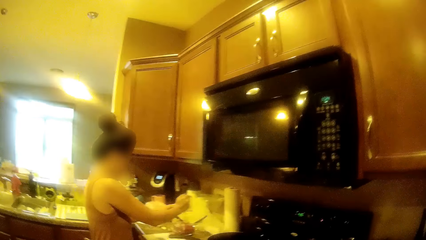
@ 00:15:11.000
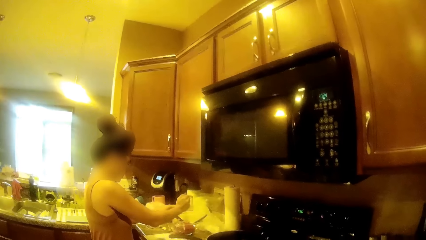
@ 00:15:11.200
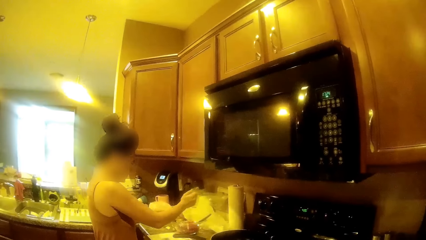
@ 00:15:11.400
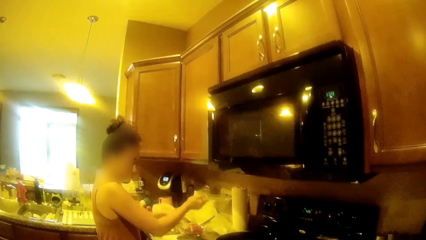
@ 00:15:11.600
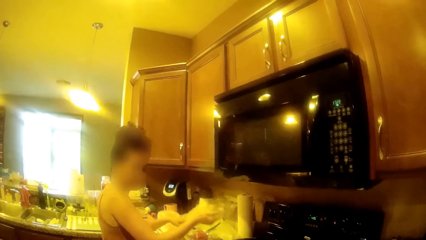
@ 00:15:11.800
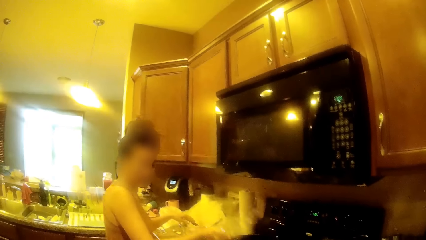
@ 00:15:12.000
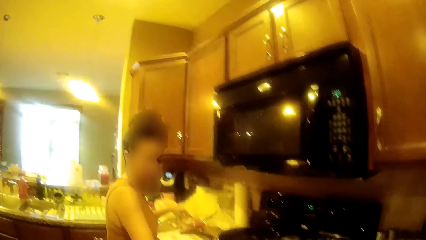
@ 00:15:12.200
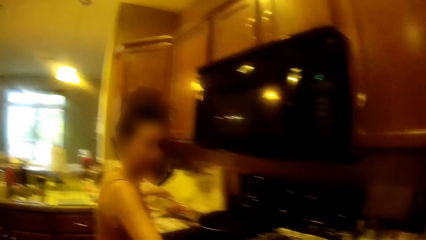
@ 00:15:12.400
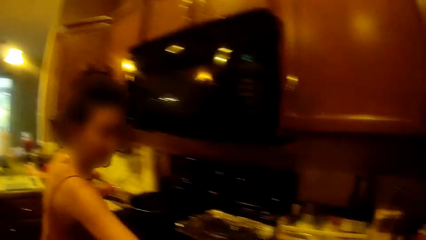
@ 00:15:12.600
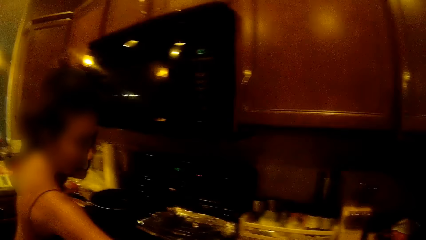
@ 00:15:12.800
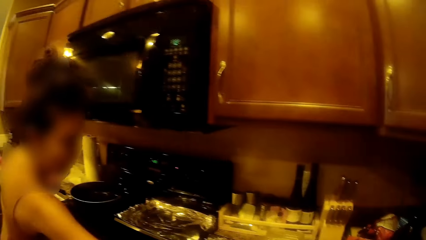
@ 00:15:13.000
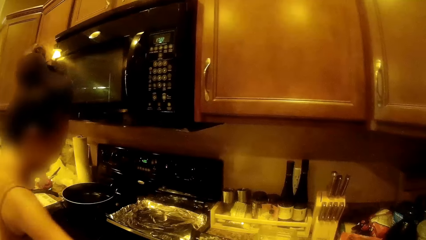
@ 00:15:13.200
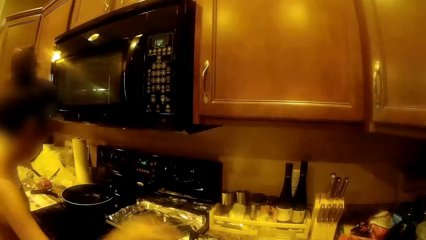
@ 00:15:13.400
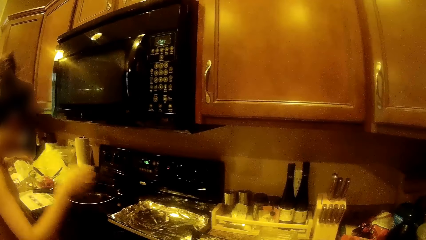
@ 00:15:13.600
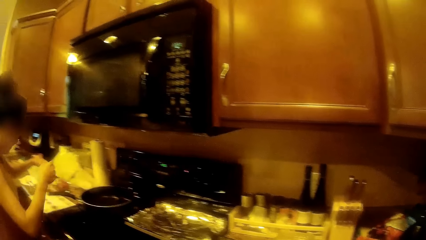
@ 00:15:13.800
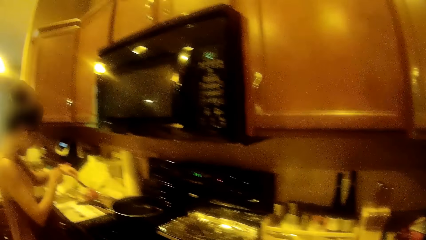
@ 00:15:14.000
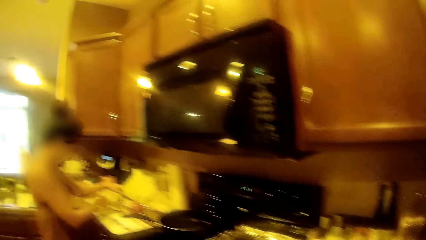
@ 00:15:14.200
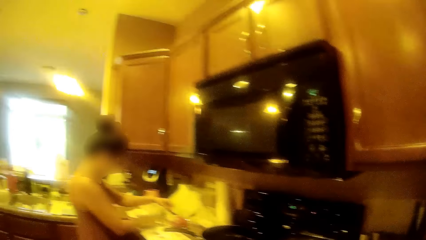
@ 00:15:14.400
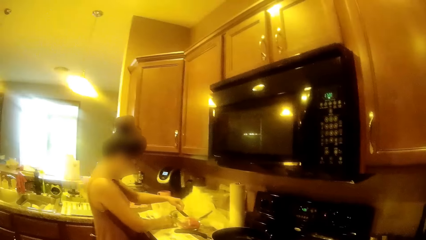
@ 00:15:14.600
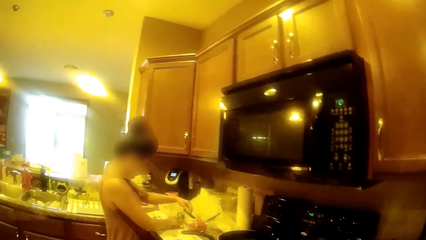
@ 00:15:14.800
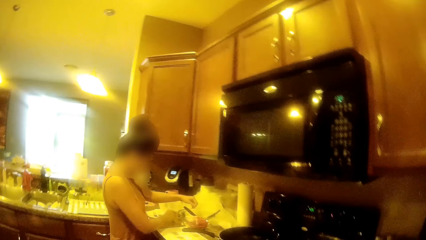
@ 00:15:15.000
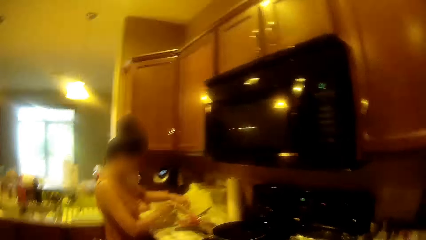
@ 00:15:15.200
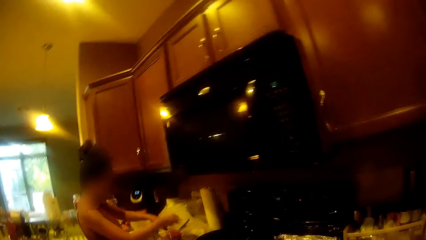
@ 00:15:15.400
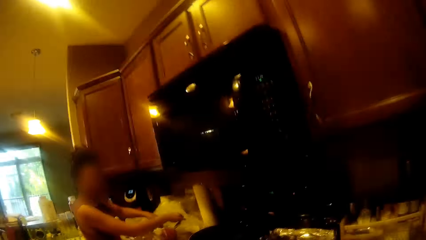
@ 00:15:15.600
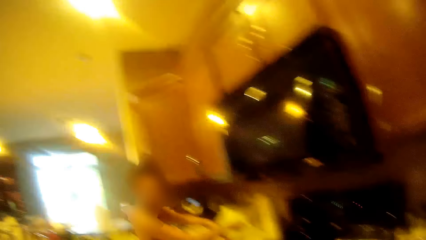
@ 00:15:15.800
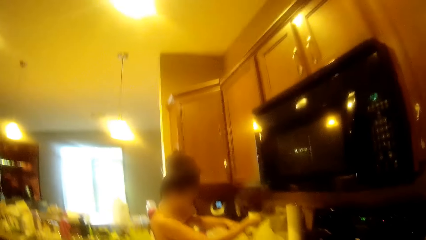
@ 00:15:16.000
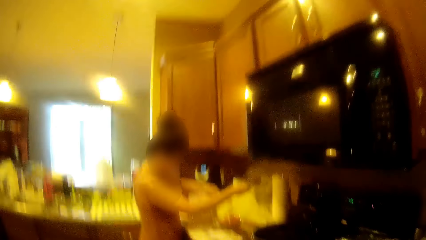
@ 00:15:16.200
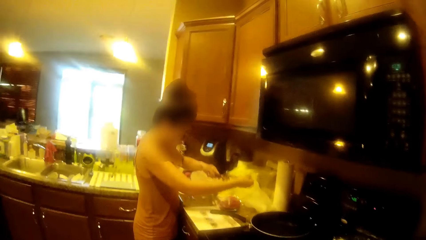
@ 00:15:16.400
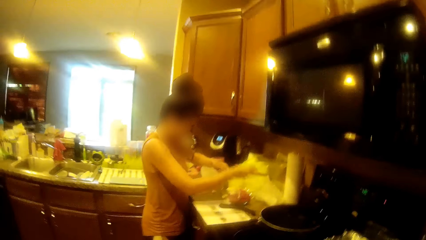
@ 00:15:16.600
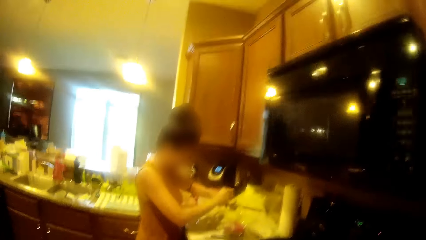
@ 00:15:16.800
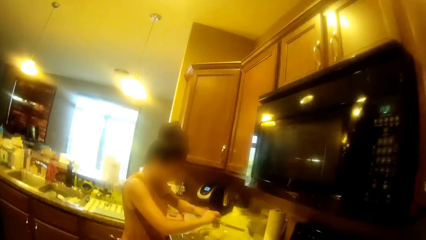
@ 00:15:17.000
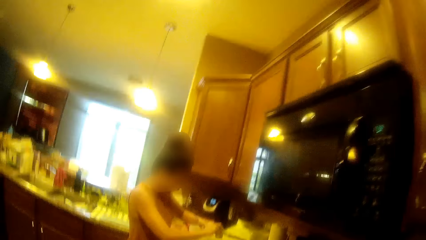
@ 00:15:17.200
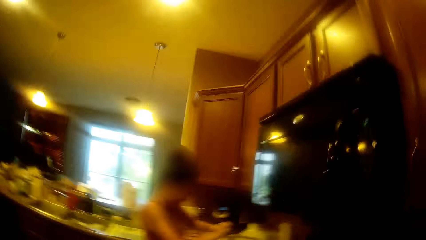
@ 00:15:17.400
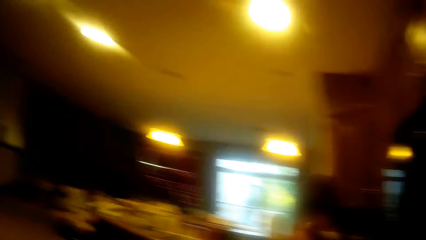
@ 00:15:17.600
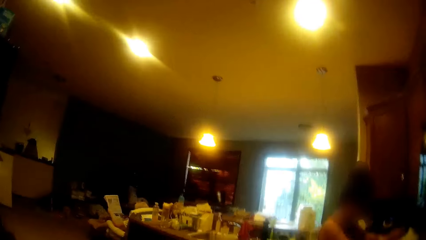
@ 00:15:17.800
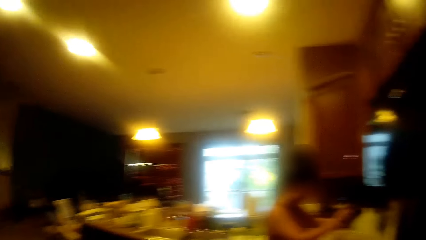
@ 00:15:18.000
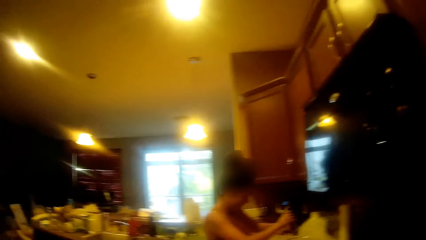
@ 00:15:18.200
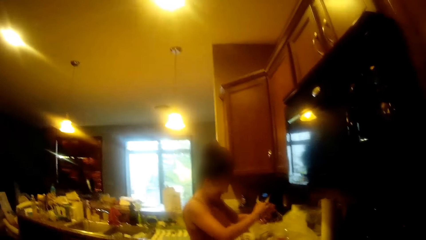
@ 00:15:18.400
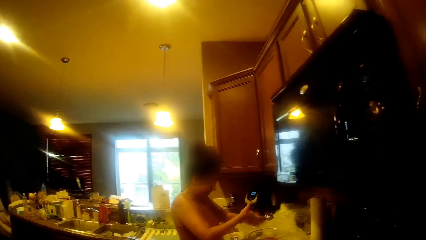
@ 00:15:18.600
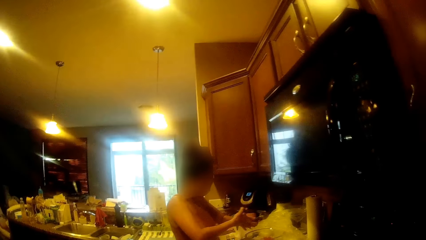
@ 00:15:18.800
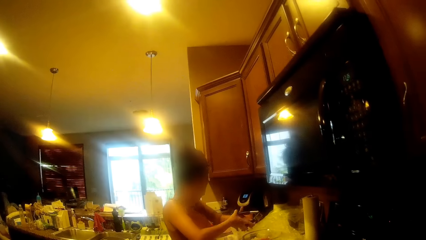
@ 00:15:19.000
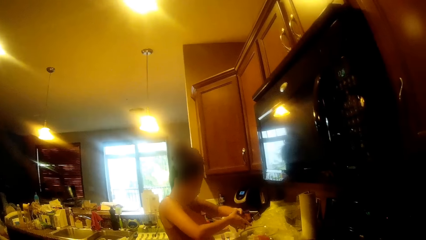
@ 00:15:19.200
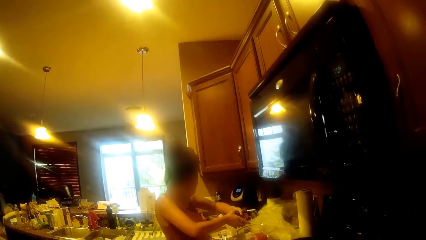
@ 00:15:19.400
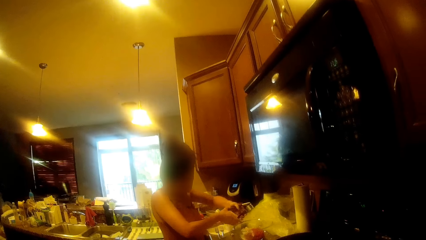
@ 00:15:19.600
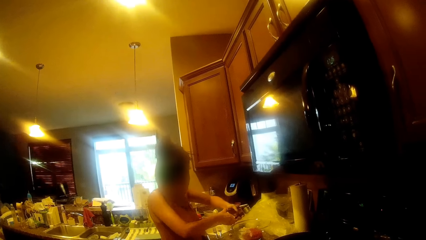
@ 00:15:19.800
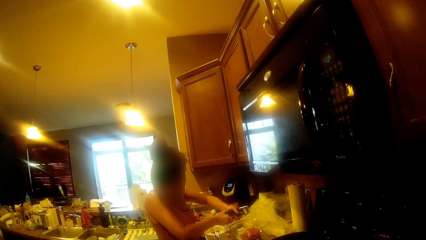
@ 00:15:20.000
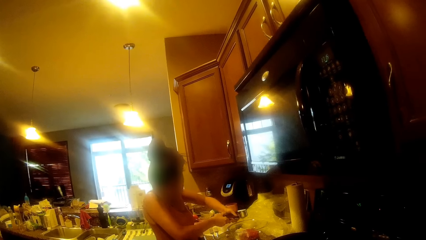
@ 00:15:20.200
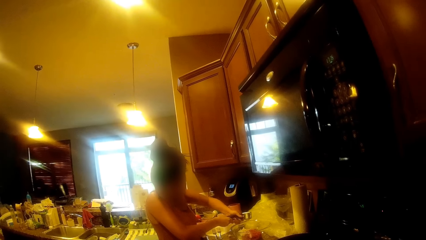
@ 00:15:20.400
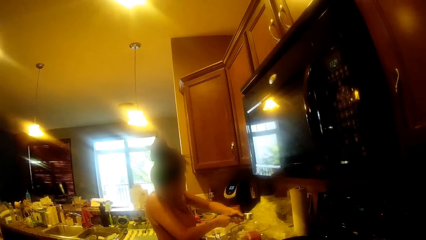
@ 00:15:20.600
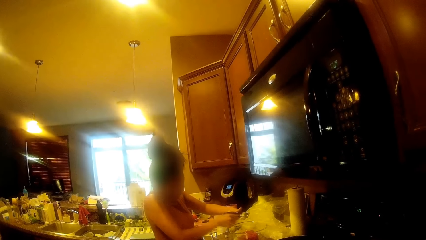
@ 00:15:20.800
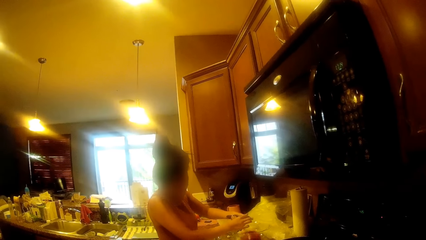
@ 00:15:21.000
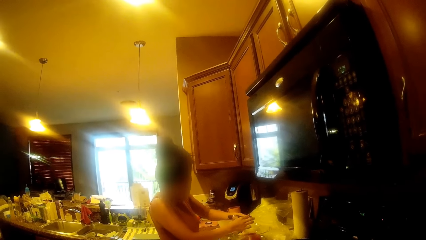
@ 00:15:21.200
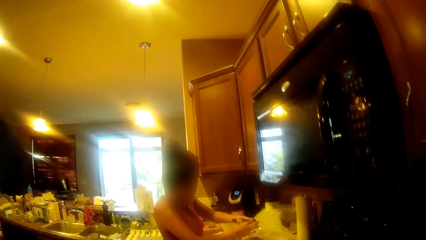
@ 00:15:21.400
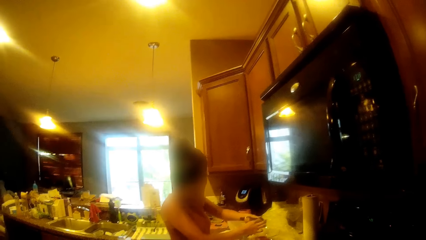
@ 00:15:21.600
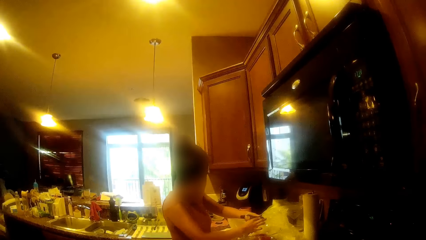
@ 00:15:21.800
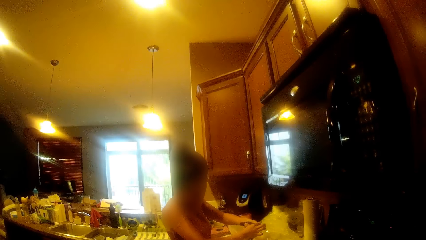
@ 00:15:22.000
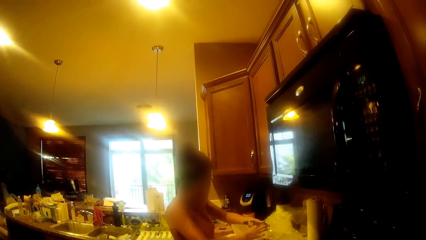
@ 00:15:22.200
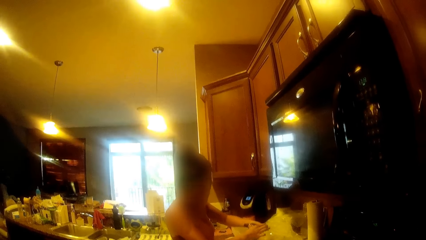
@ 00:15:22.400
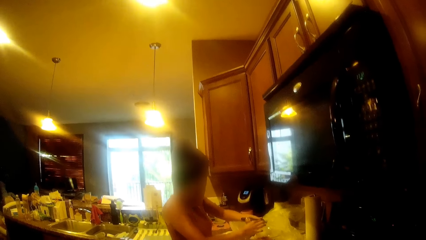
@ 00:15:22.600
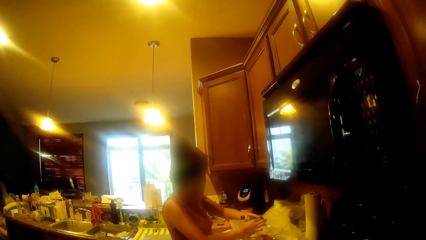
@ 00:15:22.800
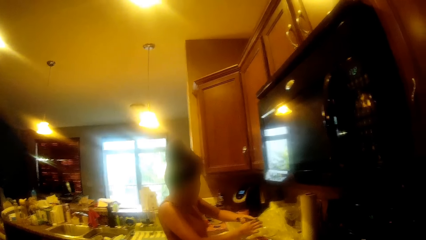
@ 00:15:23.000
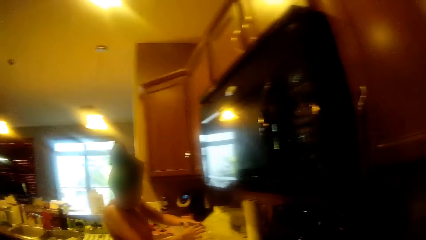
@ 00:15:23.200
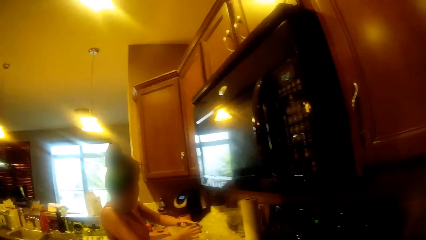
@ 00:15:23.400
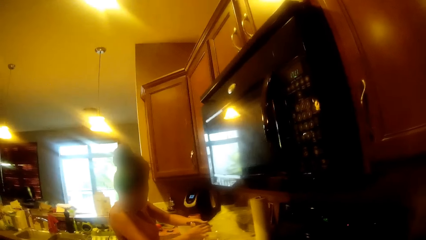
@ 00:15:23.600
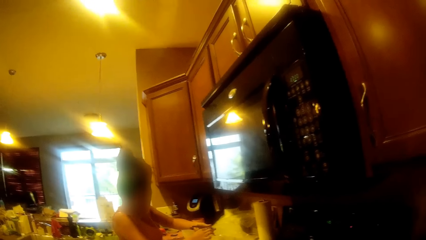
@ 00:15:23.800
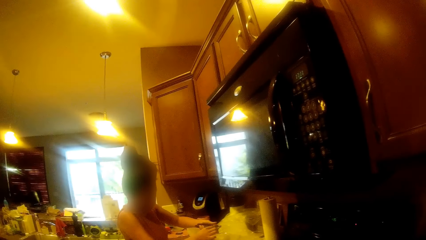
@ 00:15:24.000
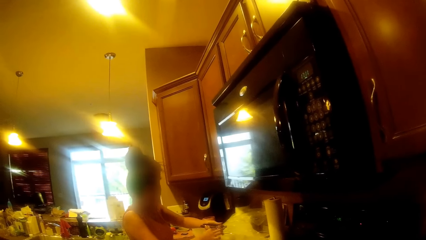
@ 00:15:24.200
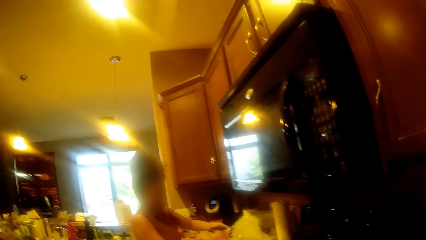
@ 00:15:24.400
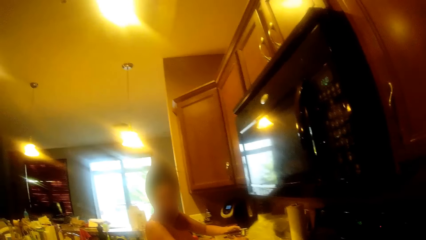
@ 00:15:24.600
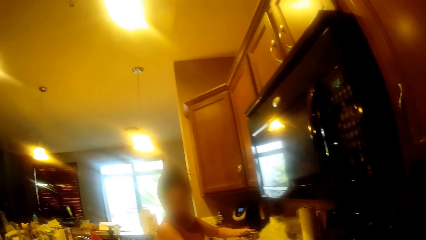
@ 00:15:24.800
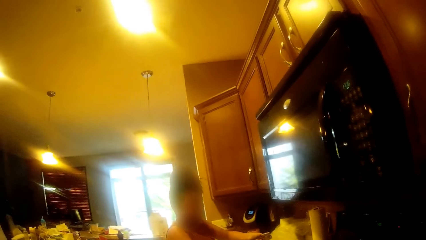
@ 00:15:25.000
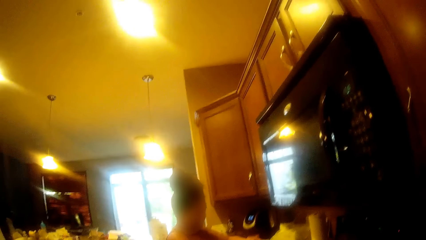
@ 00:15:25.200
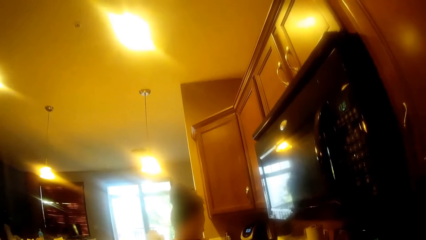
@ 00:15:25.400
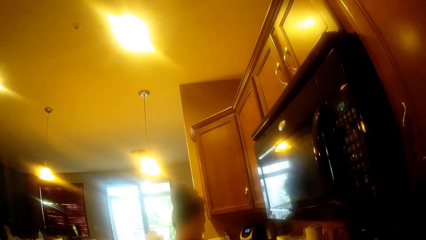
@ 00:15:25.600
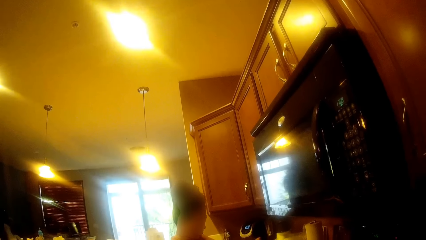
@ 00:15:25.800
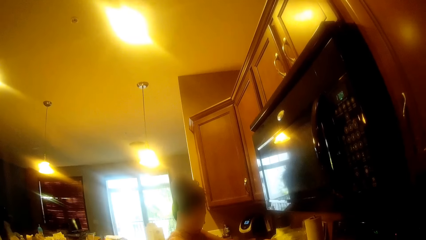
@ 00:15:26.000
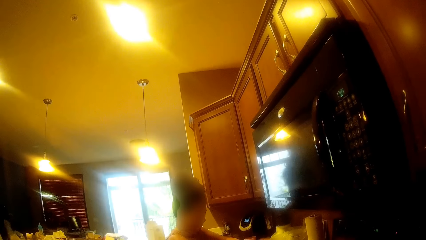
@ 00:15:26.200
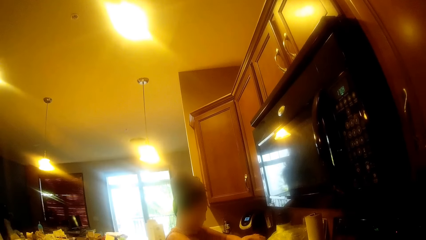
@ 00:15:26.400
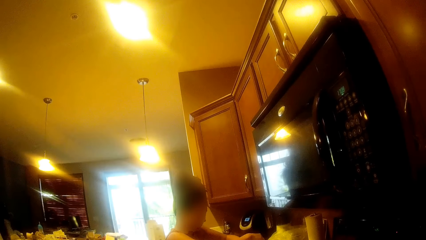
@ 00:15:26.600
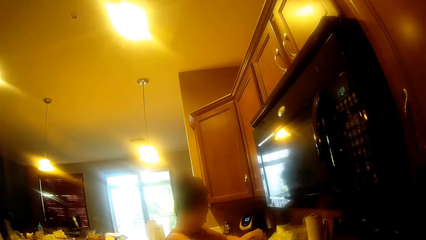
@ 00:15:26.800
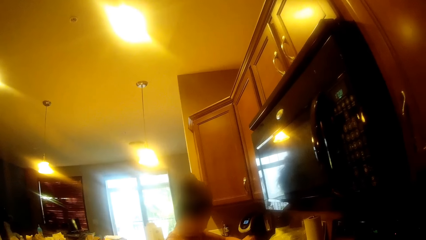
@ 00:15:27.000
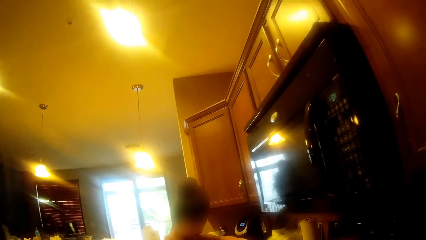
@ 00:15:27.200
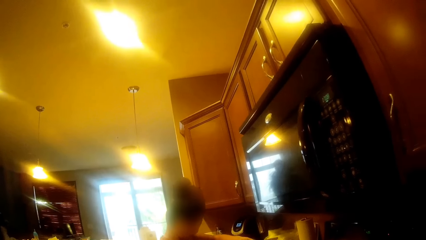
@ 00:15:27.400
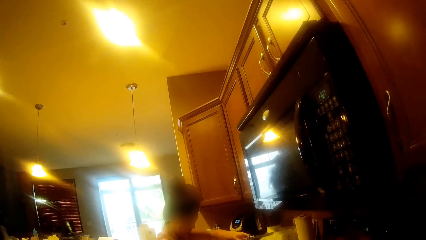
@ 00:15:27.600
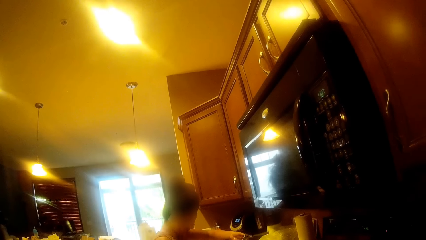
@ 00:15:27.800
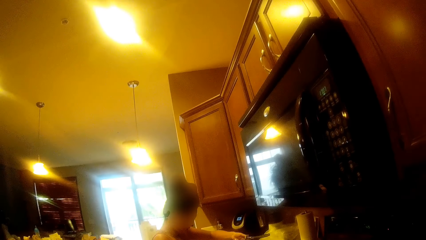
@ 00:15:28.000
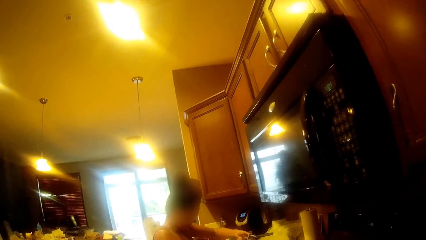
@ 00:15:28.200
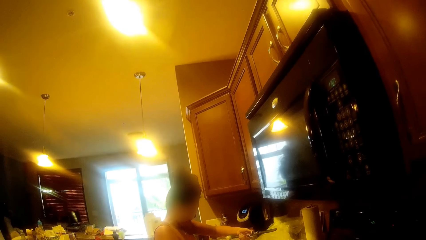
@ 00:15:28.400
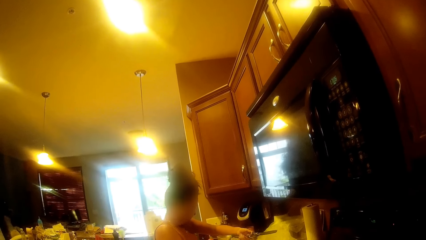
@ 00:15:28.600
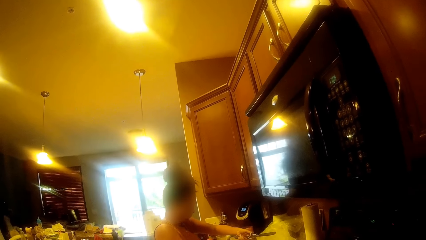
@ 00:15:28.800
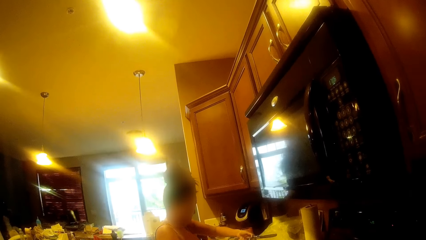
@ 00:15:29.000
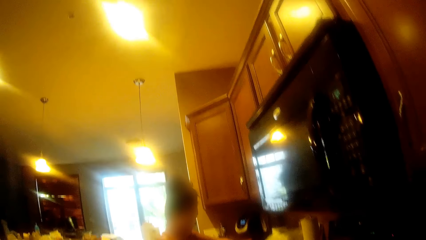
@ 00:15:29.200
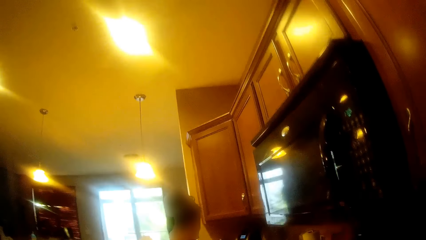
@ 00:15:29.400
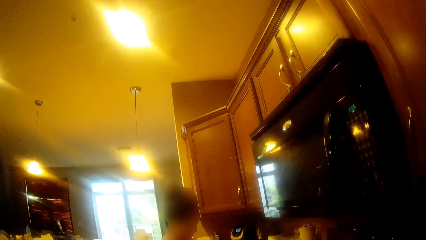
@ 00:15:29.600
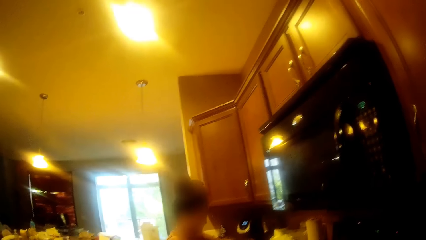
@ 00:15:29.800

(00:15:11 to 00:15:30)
The woman drops the tray on the kitchen countertop with her right hand. The woman places something in the bowl. The woman picks the garlic from the kitchen countertop with her right hand. The woman picks up the garlic crusher with both hands. The woman holds the squeezer. The woman places the garlic in the garlic crusher with her right hand. The woman presses the garlic crusher with her hands. The camera wearer removes strands of garlic from the garlic crusher with her right hand. The woman touches the back of the squeezer. The woman holds the garlic crusher in her left hand.
